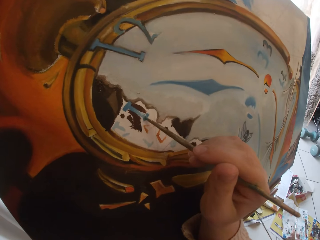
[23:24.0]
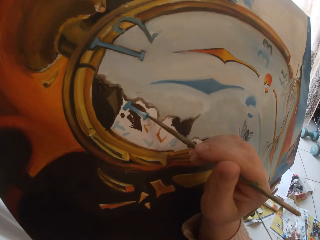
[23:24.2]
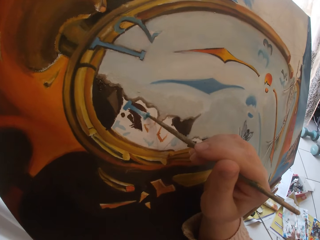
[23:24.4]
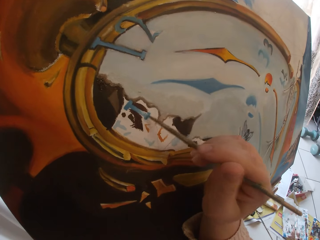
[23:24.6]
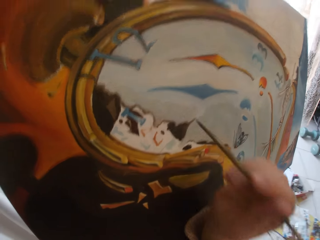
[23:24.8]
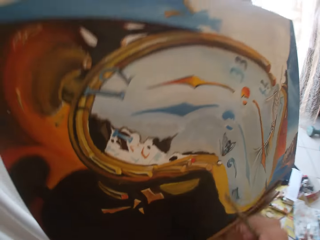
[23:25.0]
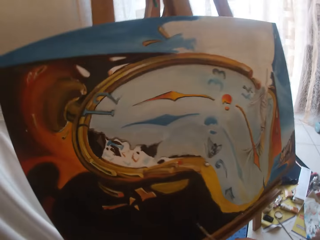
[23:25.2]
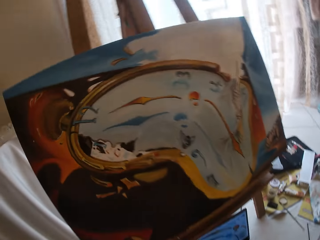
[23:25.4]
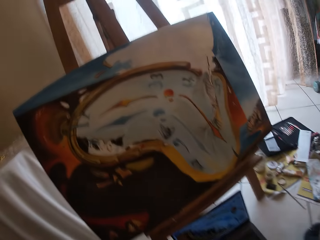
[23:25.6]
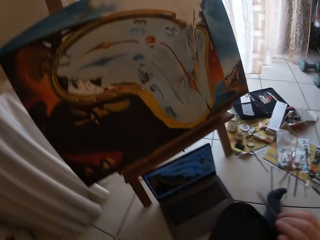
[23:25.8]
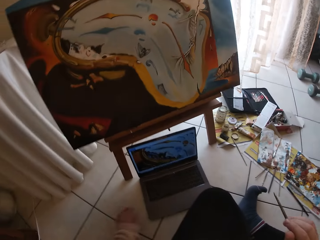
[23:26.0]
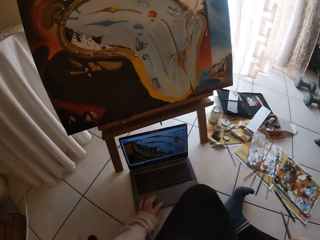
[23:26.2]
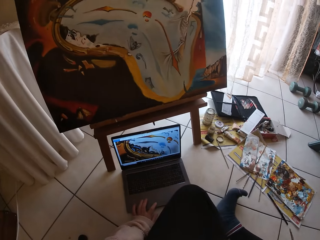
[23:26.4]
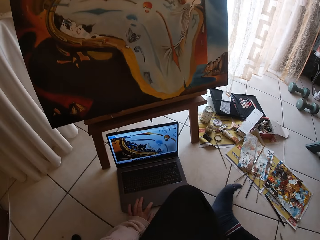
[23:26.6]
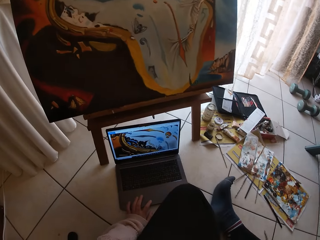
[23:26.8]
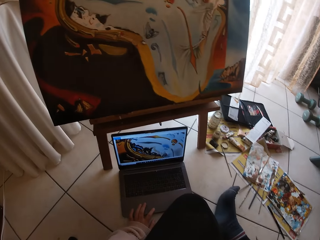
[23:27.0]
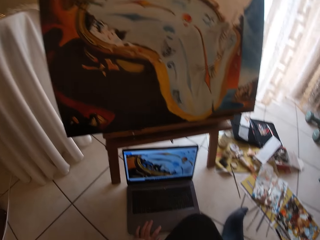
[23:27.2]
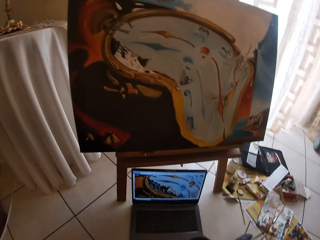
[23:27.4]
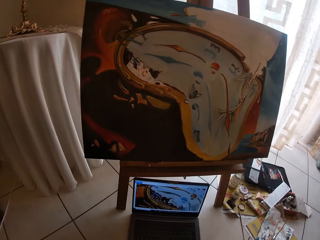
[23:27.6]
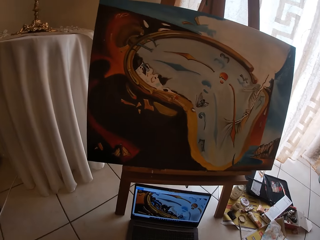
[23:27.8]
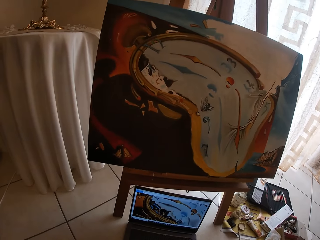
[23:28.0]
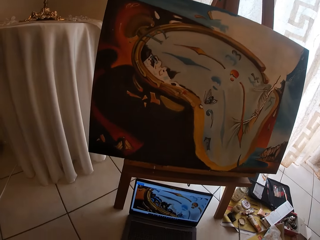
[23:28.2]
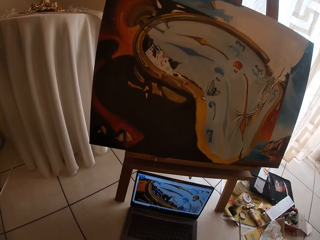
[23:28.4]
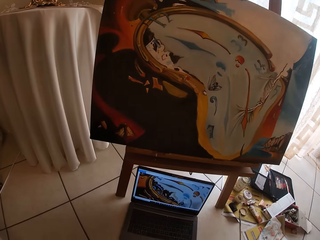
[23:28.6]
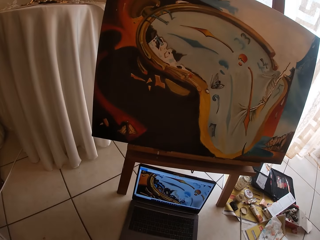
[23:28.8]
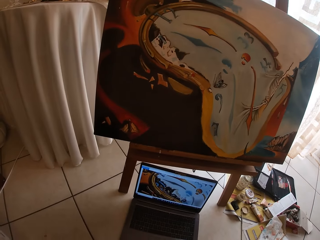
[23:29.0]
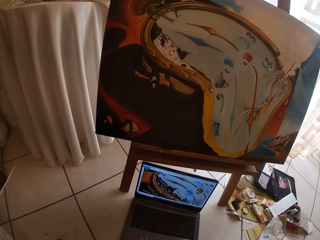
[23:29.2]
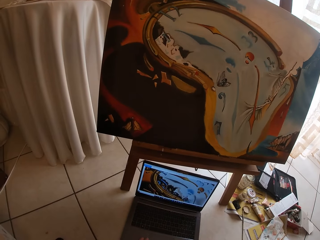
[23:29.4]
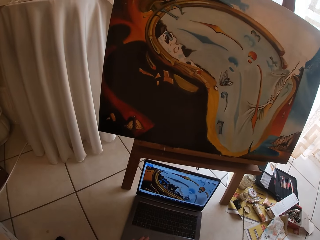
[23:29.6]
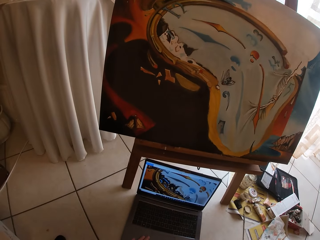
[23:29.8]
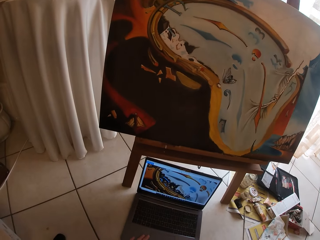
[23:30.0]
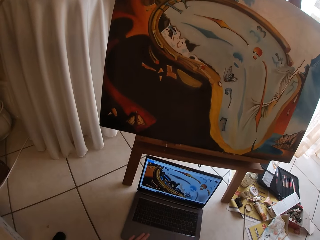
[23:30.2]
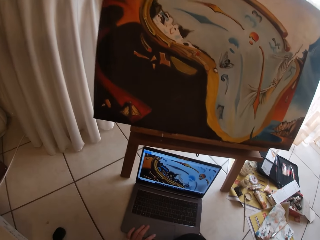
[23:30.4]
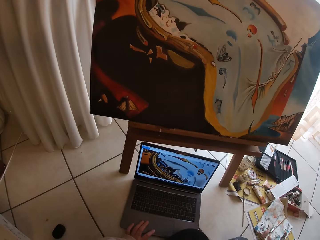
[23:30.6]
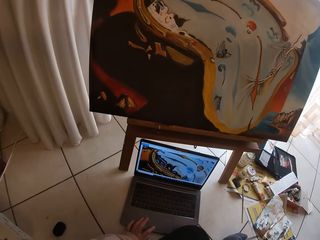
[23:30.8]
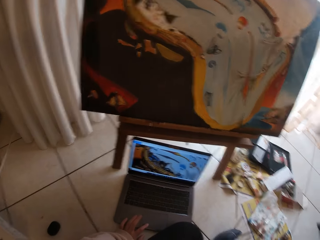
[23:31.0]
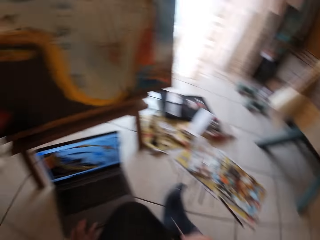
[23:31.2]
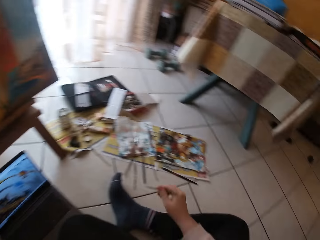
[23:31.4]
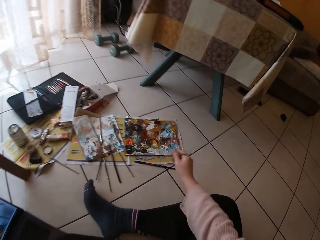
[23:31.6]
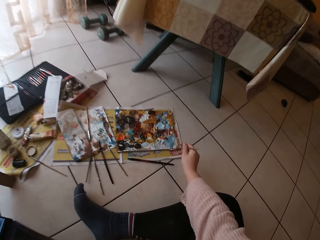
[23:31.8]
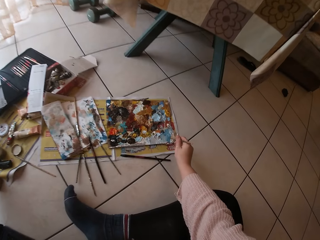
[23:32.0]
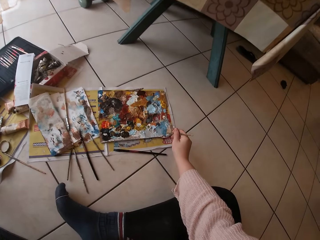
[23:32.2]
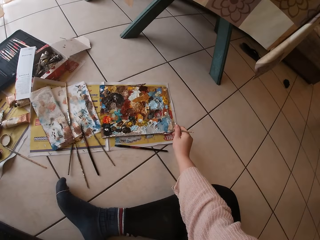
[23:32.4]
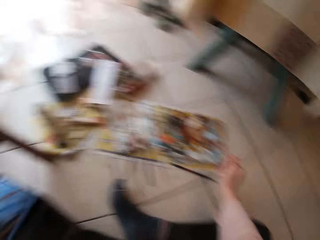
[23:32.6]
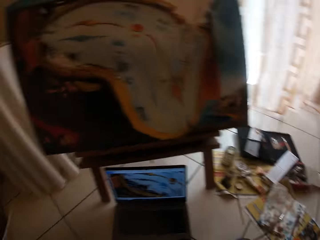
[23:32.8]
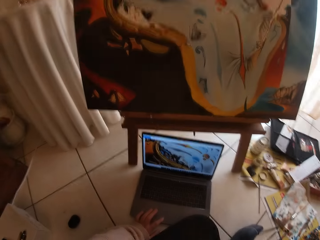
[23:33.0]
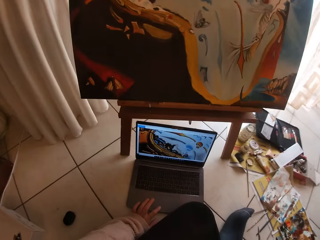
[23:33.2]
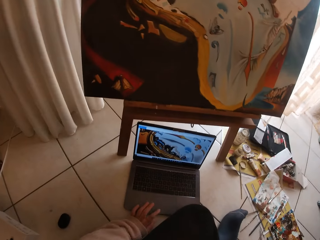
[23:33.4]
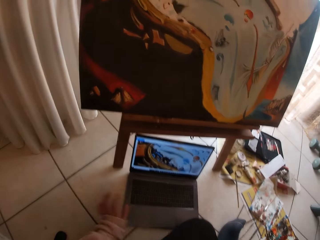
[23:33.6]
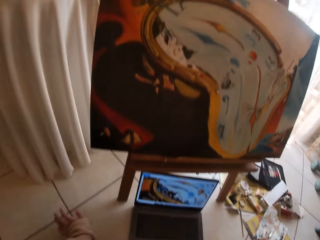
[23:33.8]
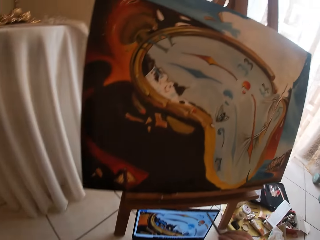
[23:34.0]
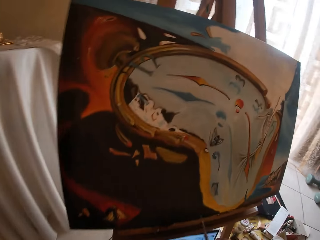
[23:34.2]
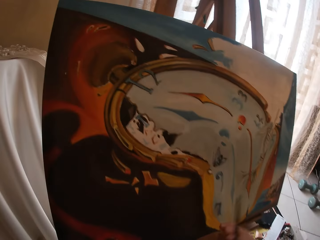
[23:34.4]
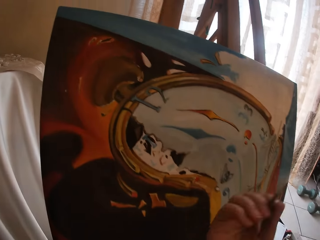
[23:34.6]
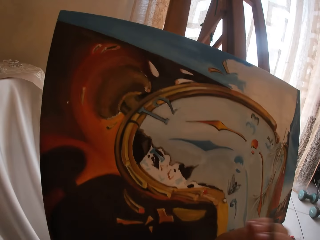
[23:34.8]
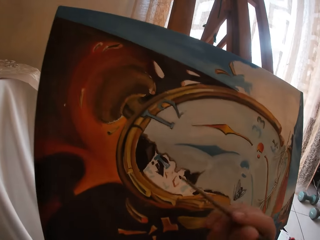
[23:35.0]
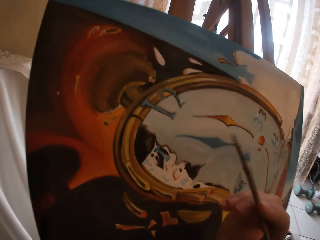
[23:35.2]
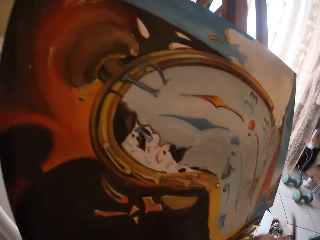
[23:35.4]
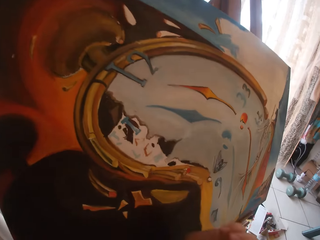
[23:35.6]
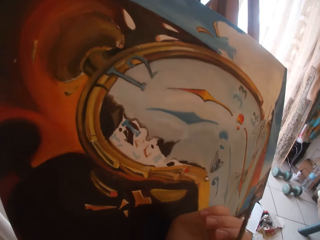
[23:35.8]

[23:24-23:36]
The camera wearer stops painting. She touches the laptop, operates her laptop and looks at the laptop. She dips the brush into the paint and swirls the brush on the colour palette. She looks at the laptop.

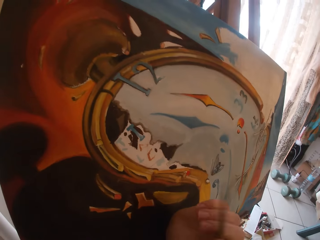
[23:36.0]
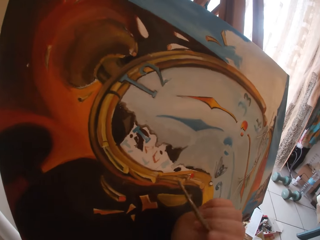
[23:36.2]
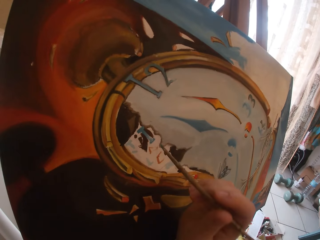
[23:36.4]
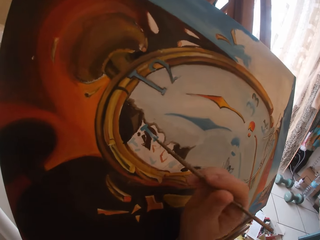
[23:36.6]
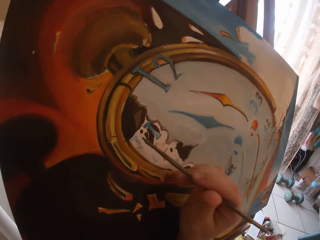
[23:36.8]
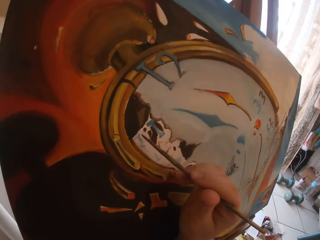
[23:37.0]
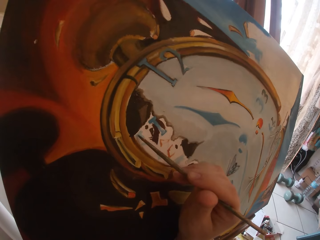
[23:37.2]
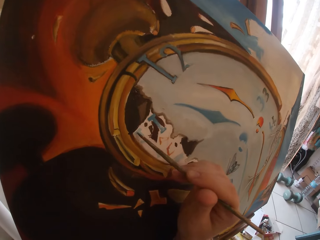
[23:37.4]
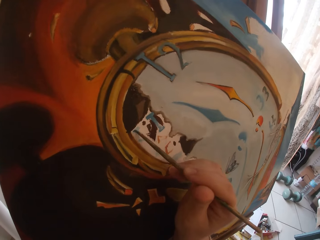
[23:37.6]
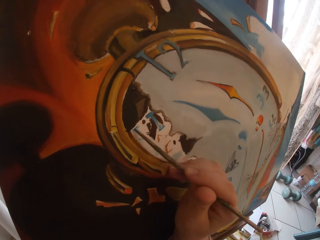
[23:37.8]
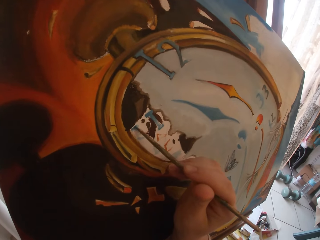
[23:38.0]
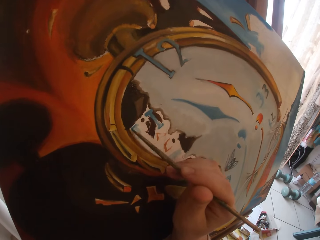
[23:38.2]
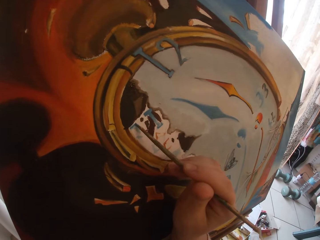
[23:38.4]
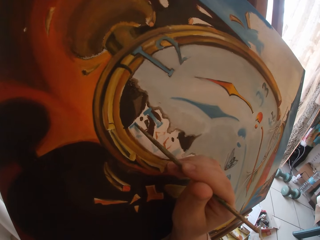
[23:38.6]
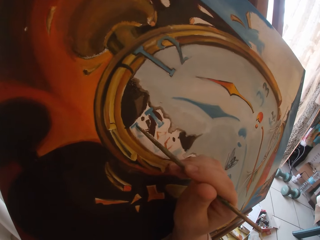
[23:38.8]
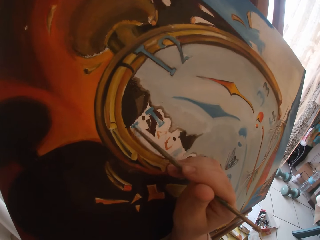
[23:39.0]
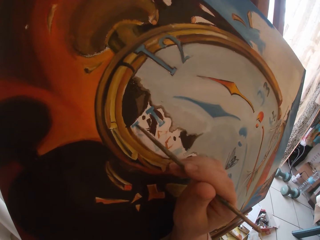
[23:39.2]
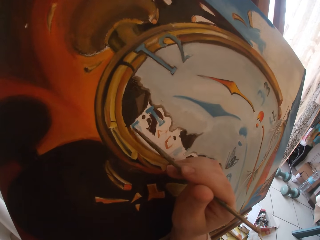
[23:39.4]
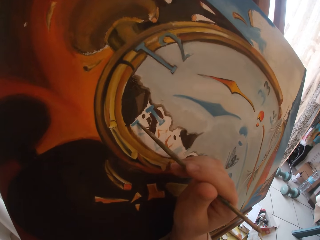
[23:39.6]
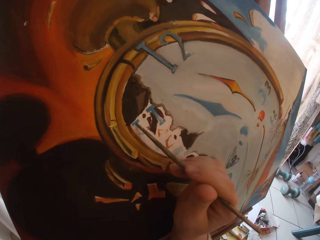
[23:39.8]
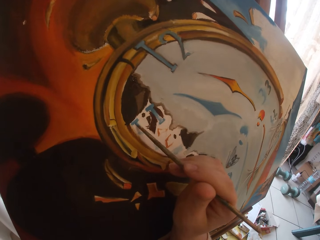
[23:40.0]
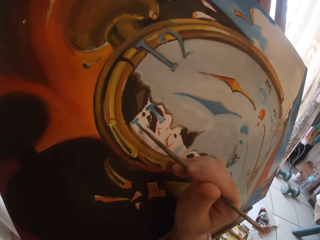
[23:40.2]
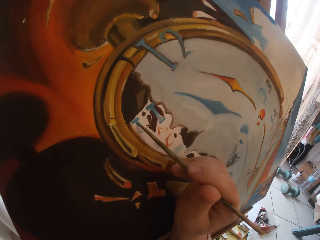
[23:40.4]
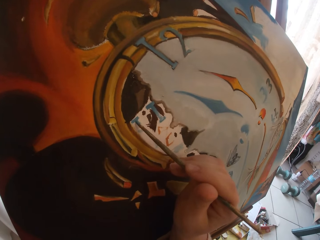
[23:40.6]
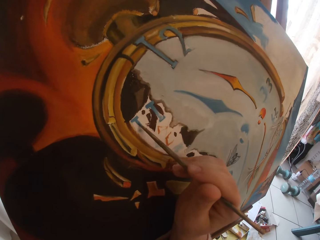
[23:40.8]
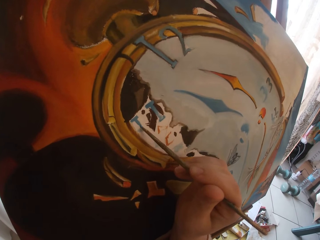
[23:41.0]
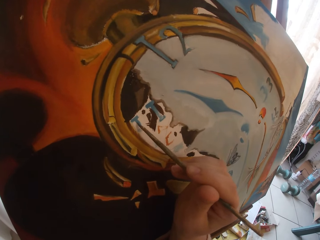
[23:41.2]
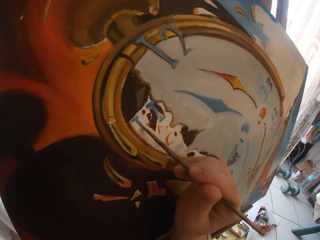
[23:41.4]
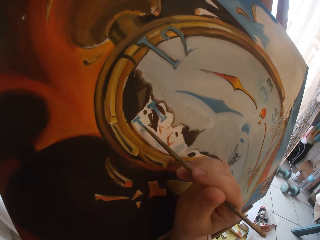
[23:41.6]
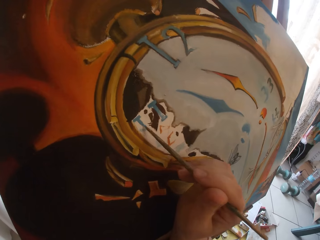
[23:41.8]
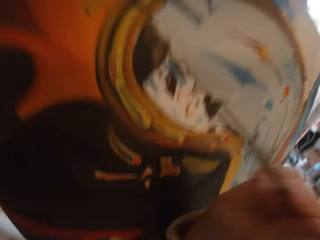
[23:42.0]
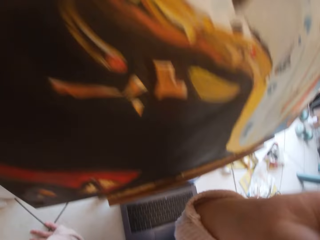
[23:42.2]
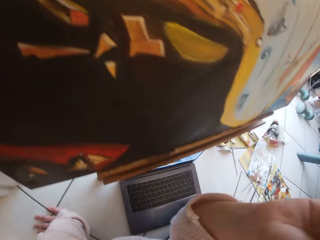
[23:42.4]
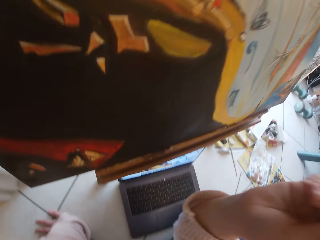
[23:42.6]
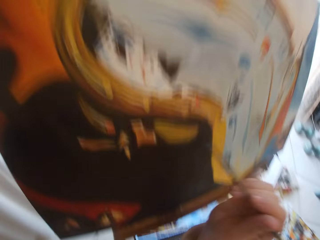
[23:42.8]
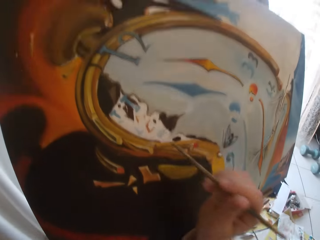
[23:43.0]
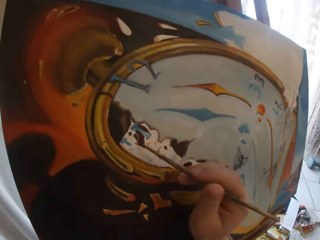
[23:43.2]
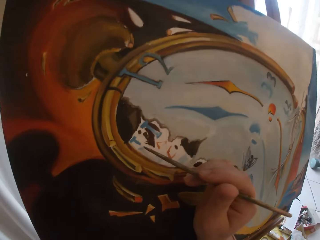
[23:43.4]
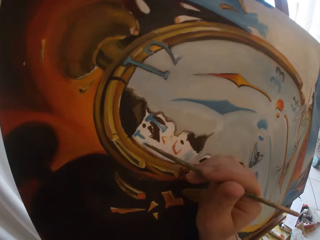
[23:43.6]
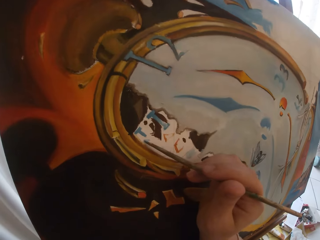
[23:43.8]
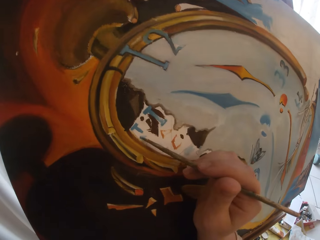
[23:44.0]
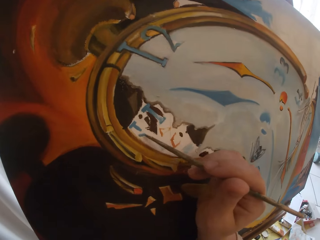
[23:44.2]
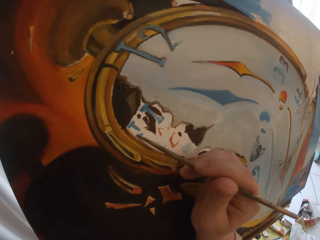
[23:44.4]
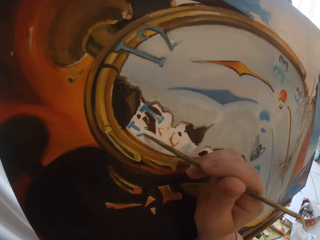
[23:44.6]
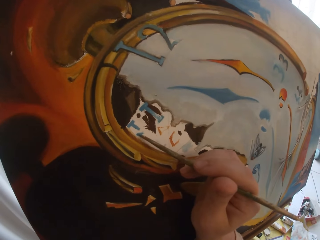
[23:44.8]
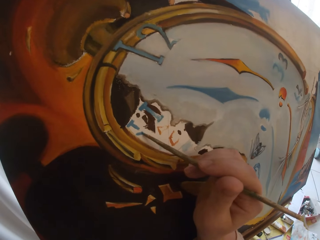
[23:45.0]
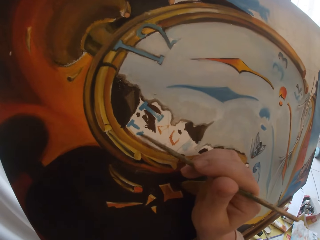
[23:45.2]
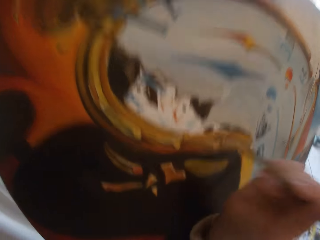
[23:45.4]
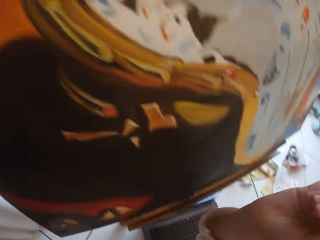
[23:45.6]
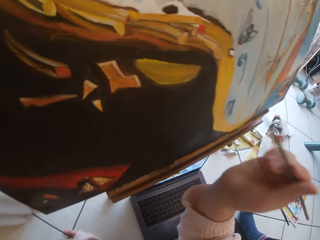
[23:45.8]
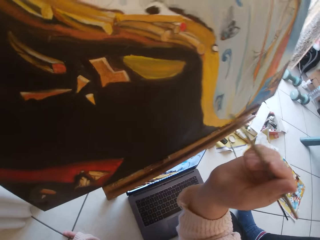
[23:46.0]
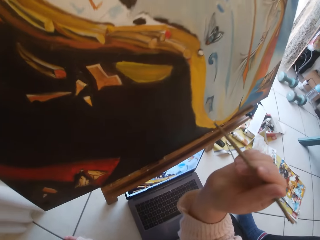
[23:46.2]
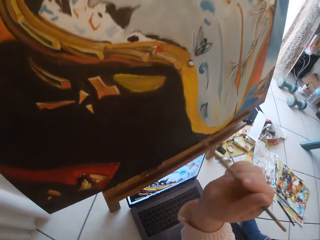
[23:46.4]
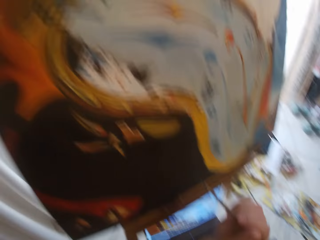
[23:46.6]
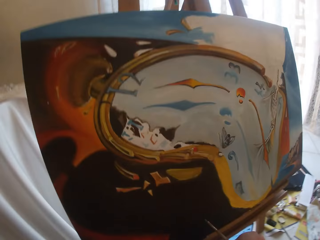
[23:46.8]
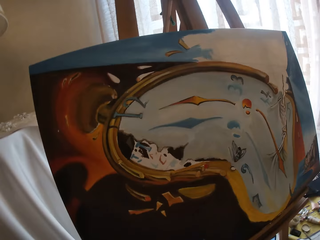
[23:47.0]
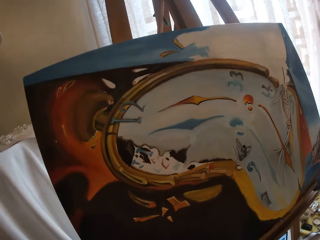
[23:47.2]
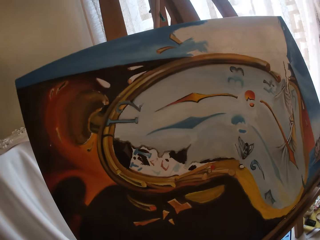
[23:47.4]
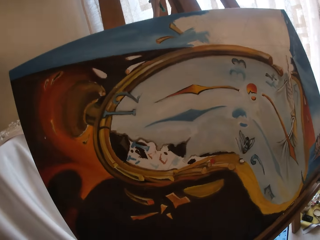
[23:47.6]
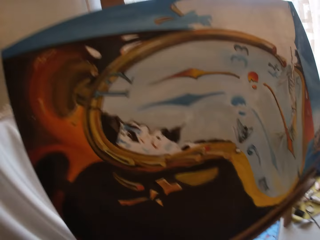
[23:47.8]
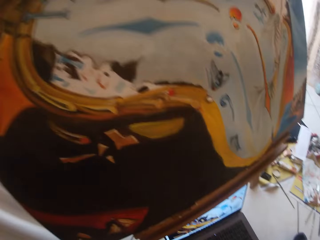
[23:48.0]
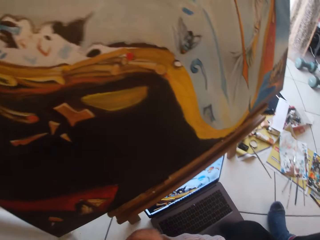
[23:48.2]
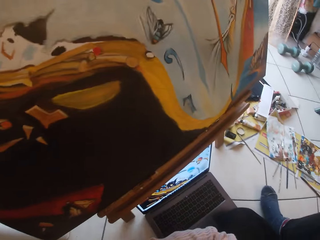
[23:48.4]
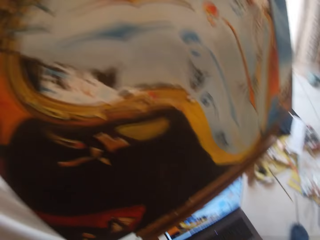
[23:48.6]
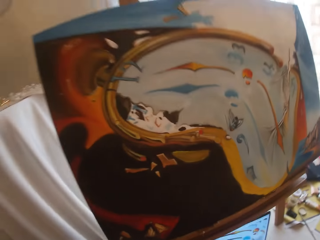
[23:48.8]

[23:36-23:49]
The camera wearer paints the canvas with the brush. They stop painting. They paint with the brush. They look at the laptop then the painting.
